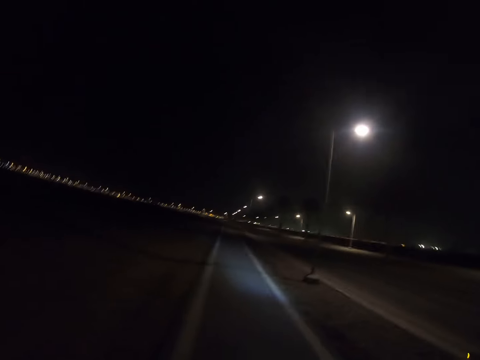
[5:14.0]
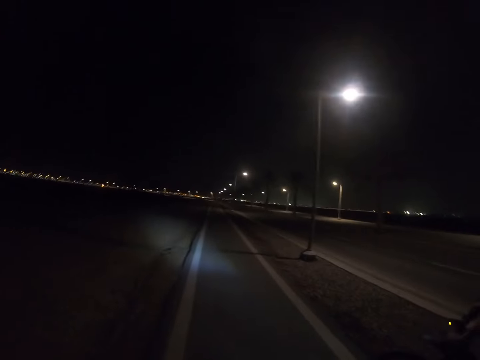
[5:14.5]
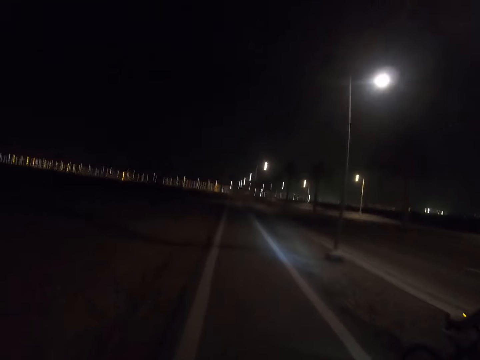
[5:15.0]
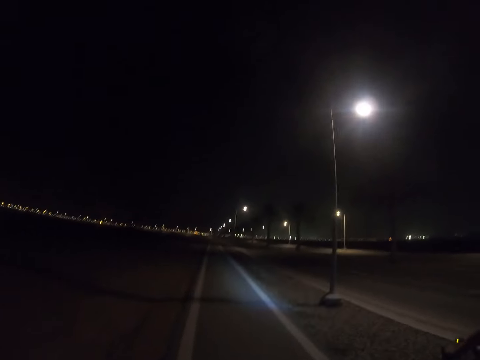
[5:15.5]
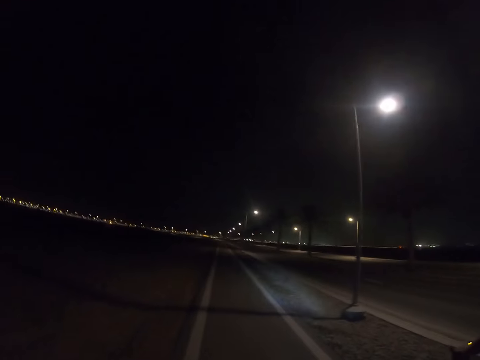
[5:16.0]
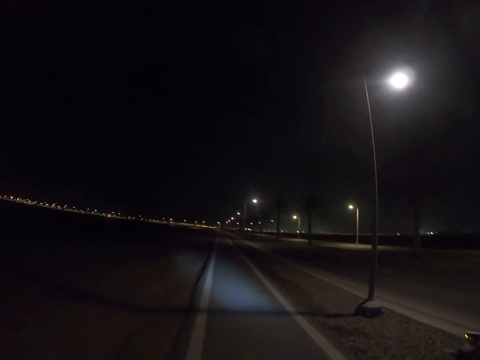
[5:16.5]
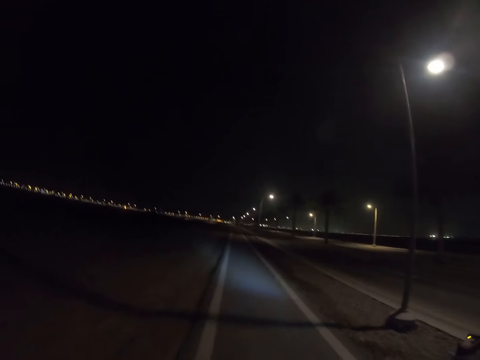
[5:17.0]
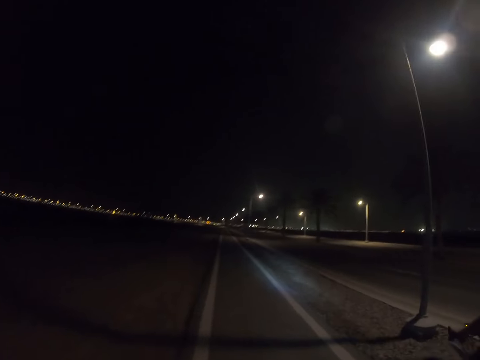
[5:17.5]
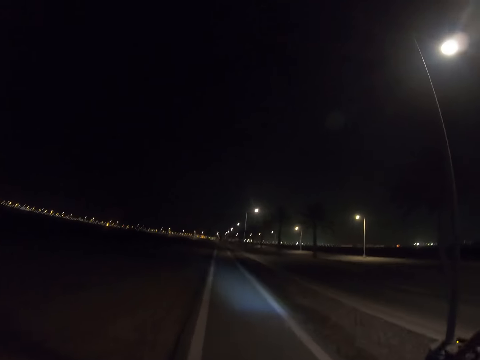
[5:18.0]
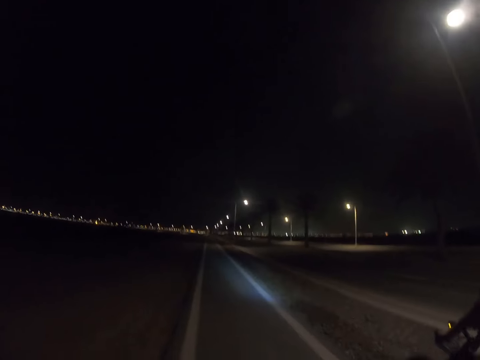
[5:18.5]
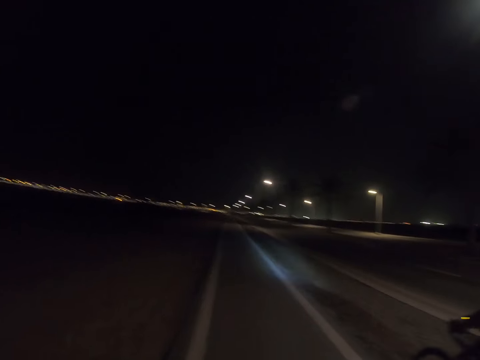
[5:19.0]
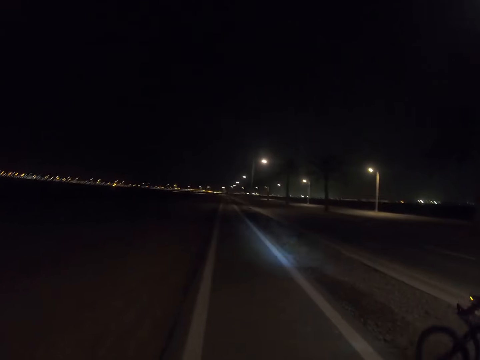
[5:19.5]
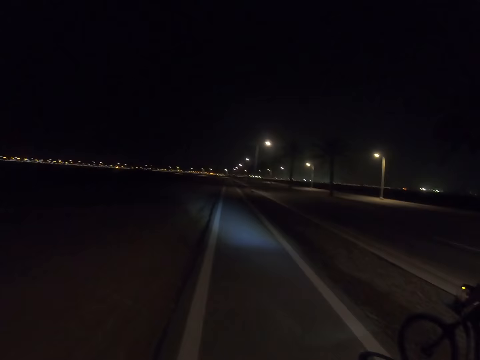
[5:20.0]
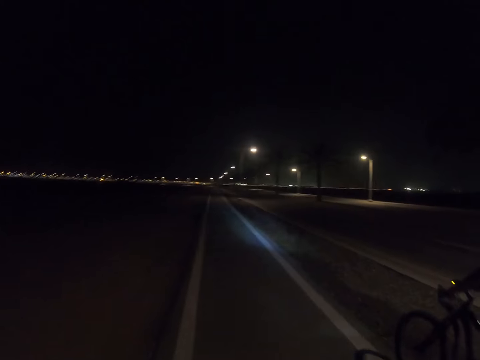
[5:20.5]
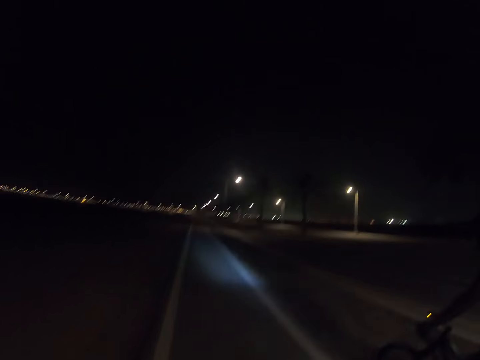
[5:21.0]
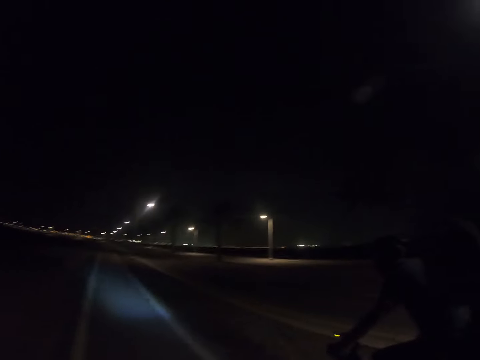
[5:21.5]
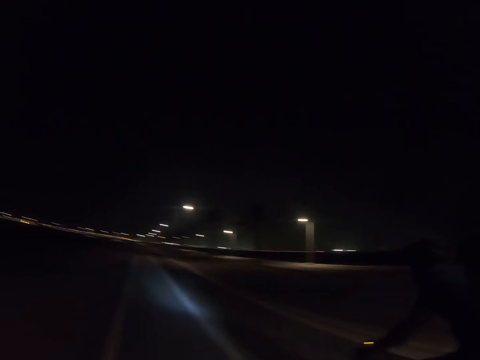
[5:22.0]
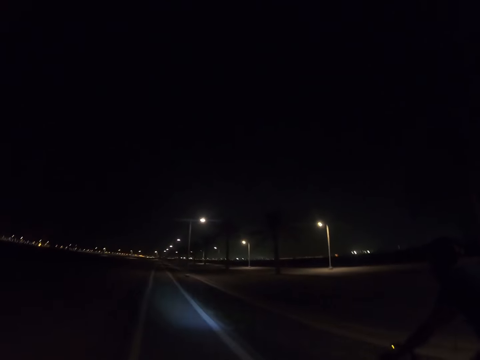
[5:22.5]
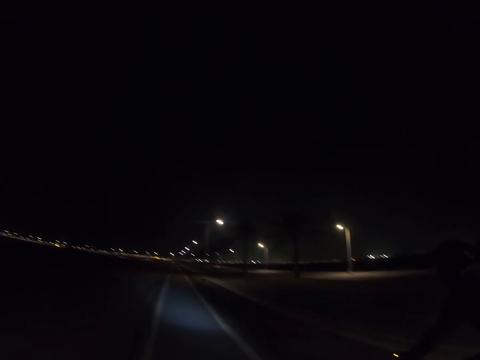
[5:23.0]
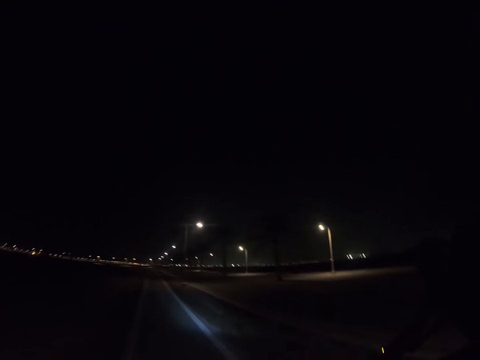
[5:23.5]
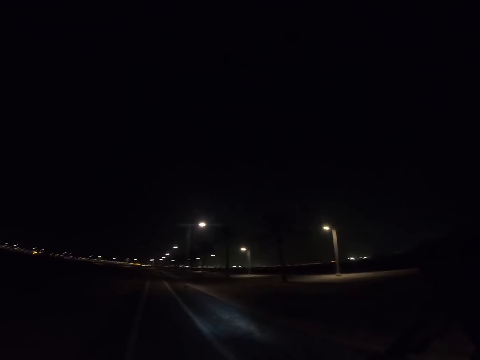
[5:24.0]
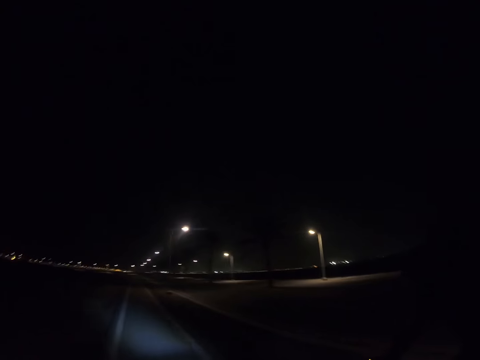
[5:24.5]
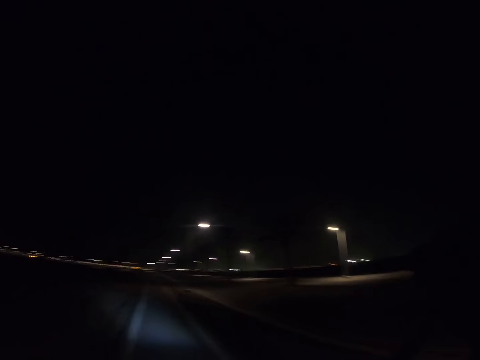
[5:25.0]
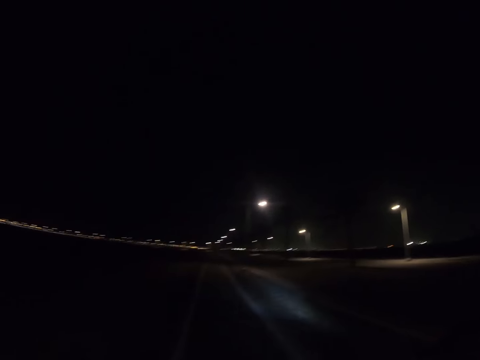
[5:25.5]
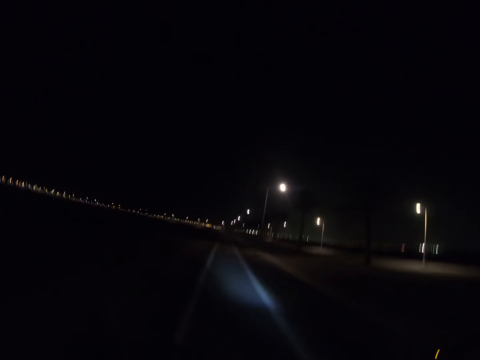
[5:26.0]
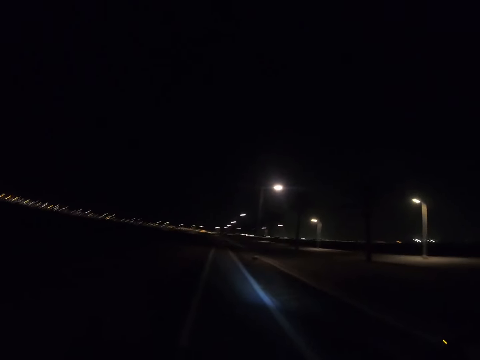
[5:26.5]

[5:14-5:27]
A man rides a bicycle along the pavement. A person walks beside another person.

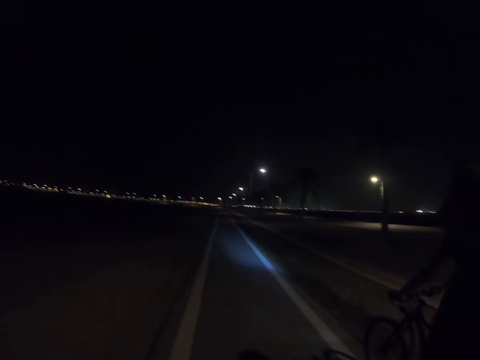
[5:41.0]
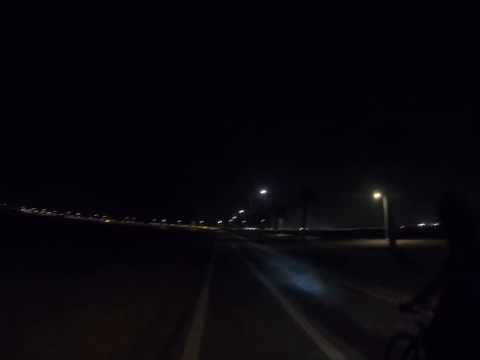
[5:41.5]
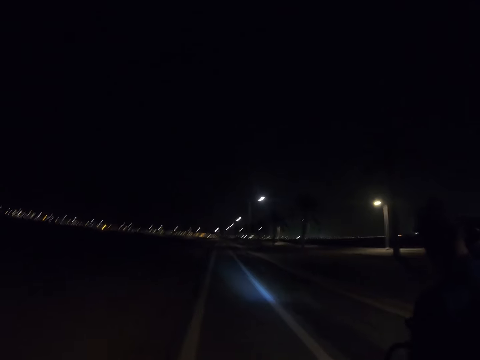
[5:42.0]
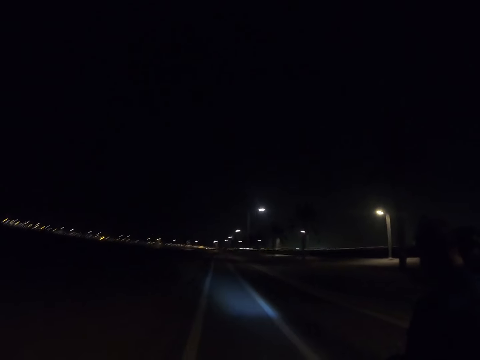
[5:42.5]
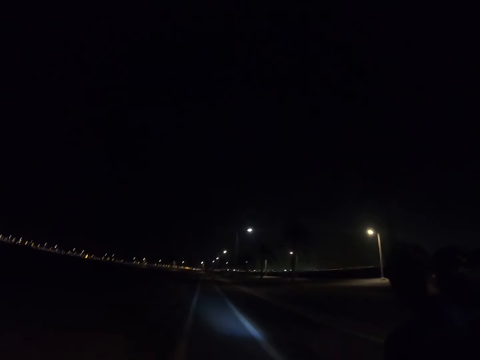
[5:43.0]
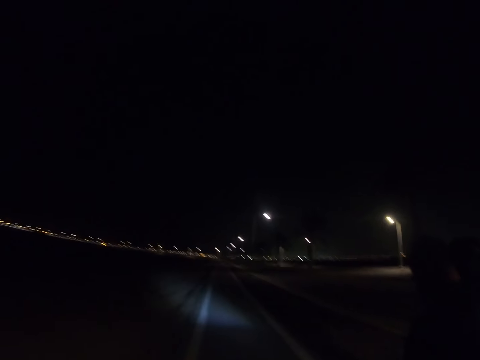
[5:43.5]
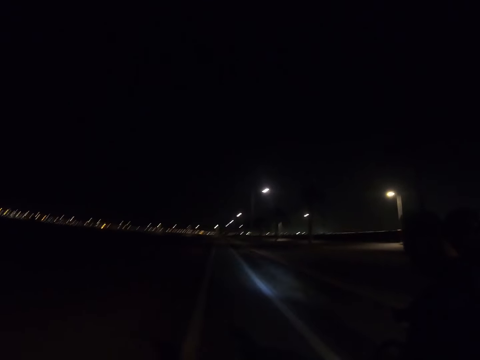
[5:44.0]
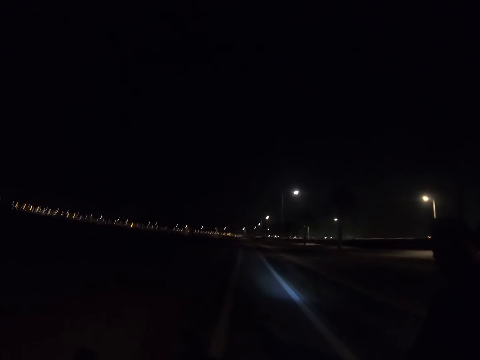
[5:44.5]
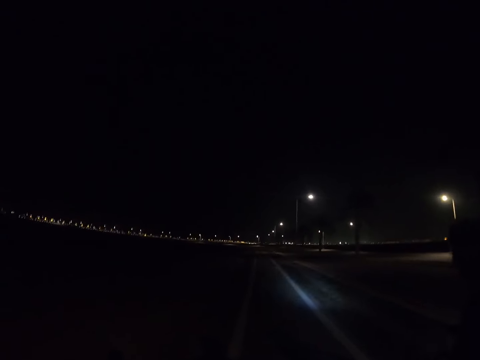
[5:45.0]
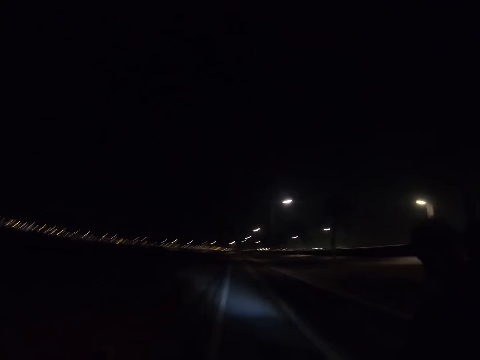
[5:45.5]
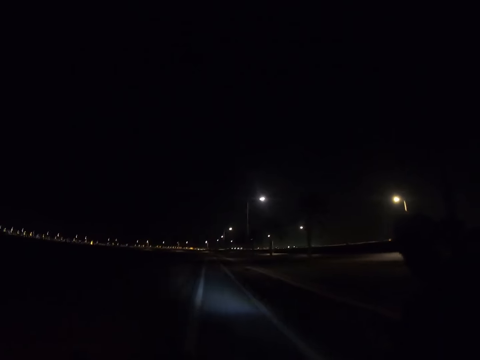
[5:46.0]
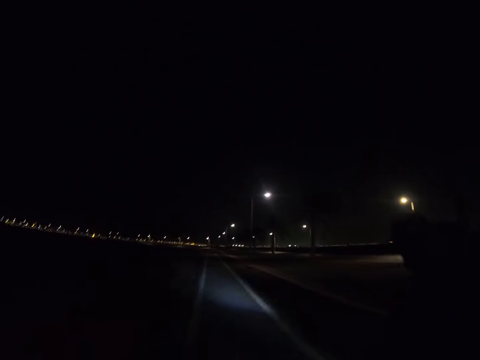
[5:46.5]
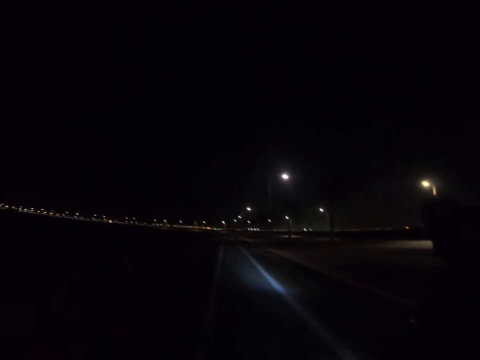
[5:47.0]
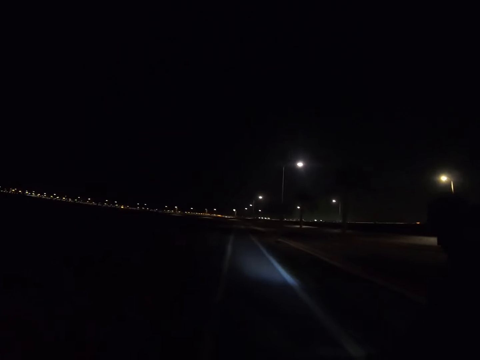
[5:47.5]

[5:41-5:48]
The camera wearer walks along the pavement with a man.

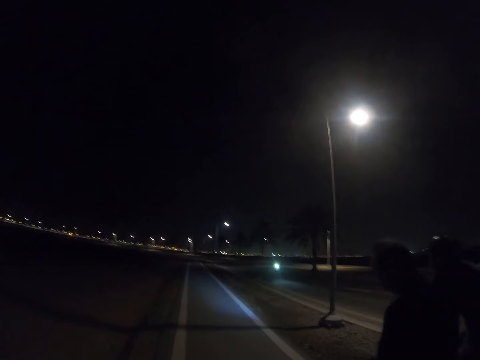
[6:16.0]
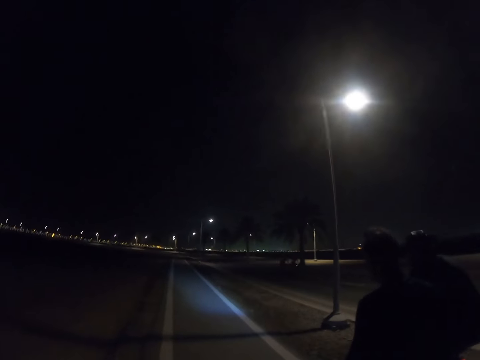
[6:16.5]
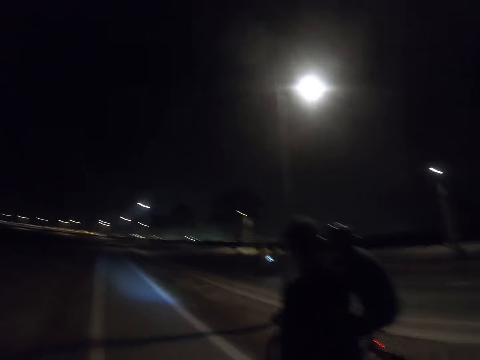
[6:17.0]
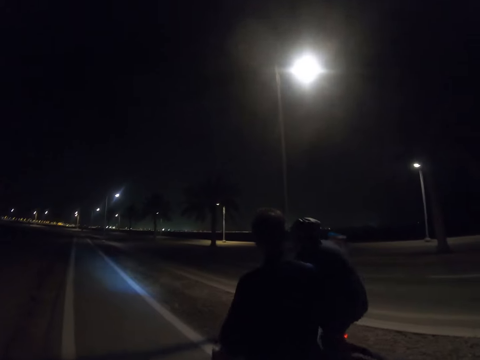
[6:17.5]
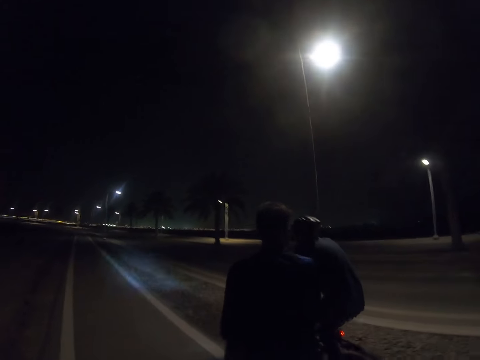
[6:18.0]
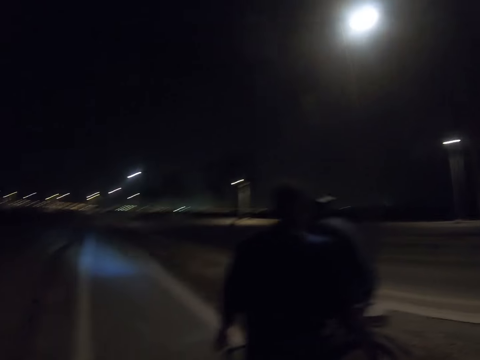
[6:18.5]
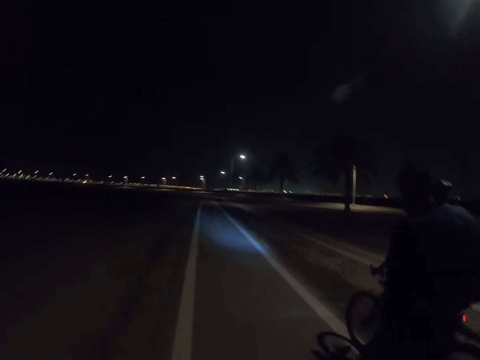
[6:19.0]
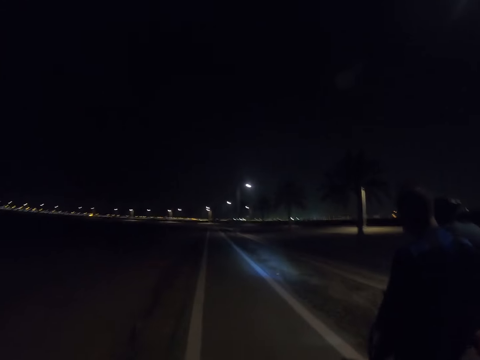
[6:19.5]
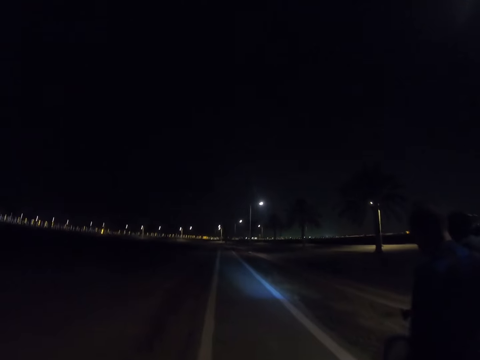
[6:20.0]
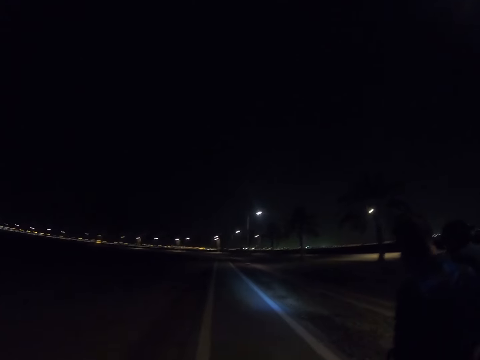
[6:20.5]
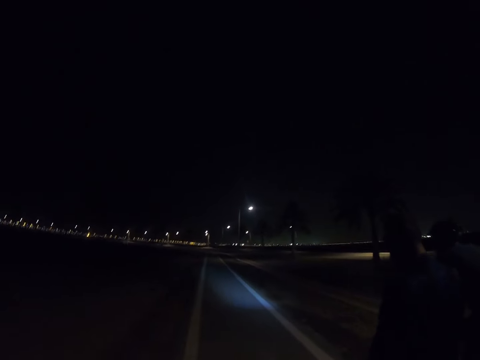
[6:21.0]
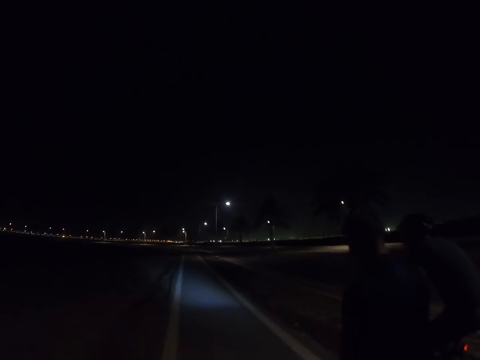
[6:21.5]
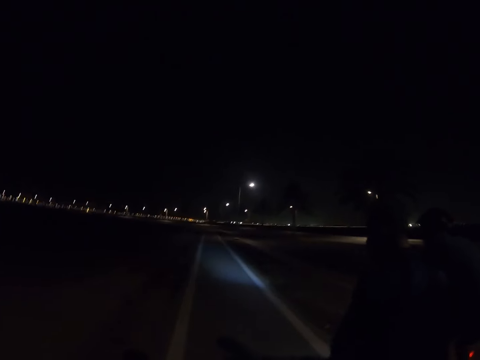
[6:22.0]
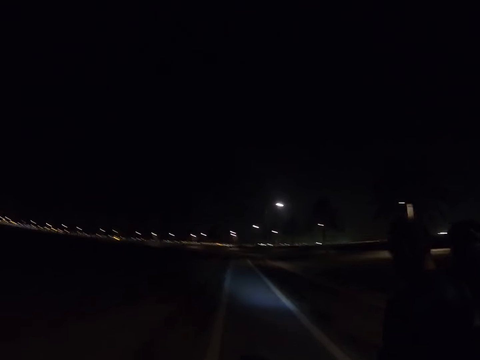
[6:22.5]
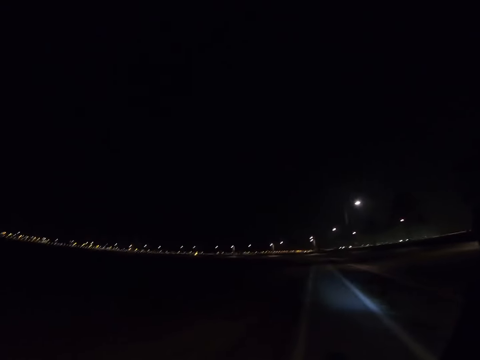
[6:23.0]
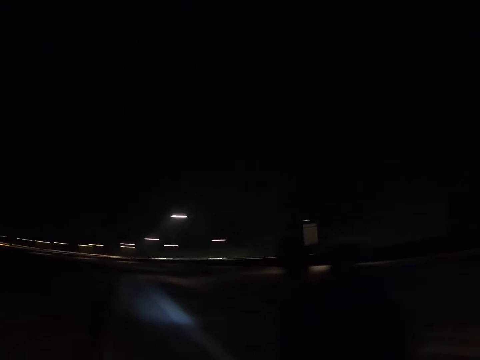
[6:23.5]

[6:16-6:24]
A person rides the bicycle past another person and a third person. The third person looks at the first person.
